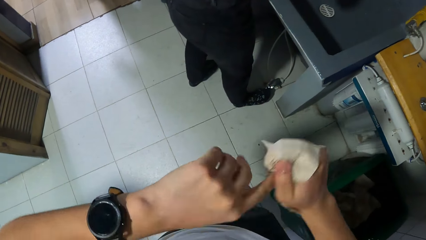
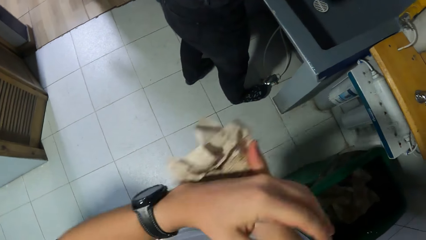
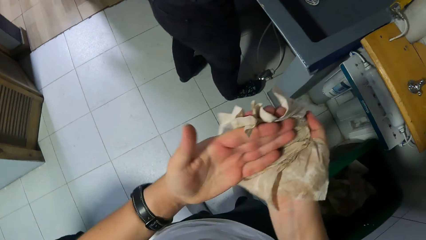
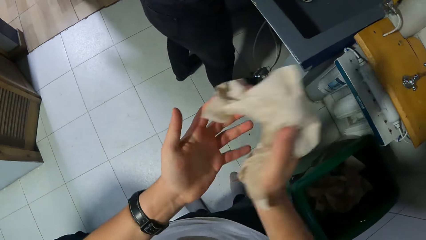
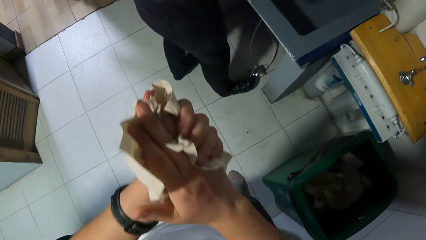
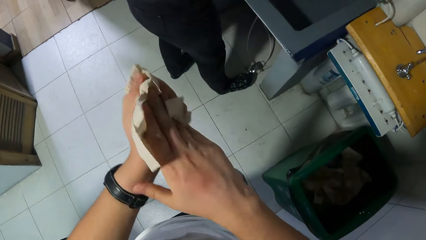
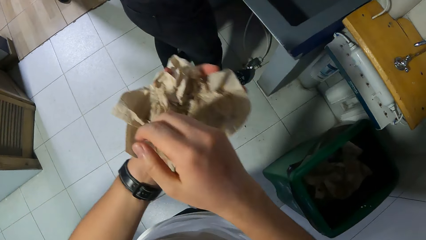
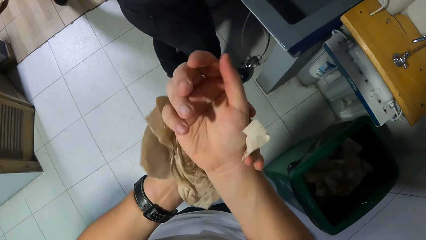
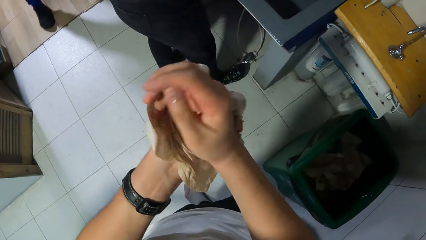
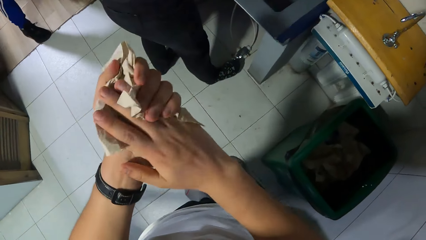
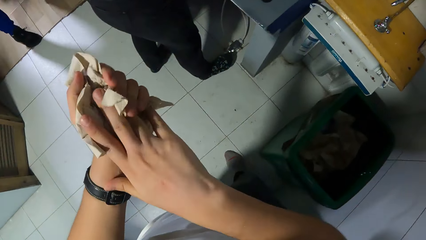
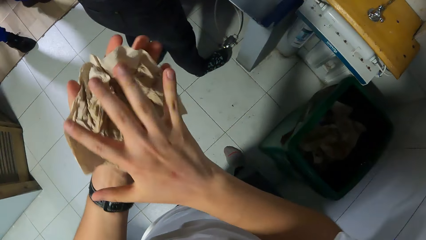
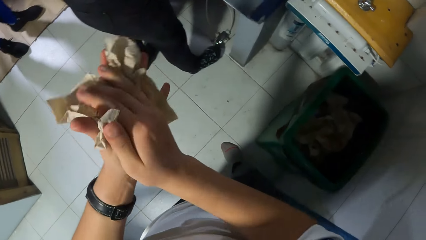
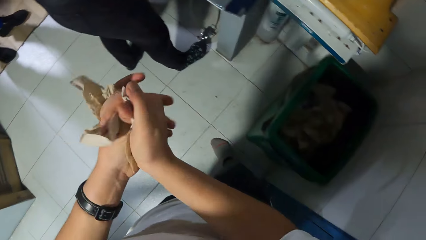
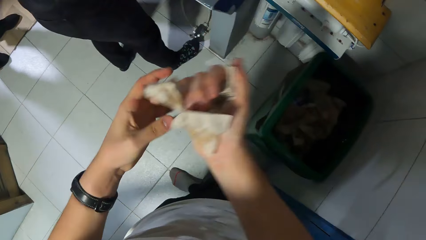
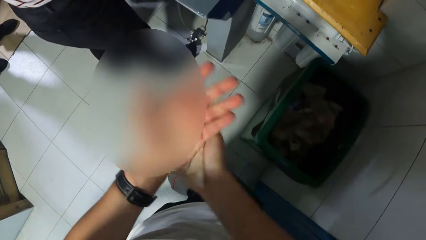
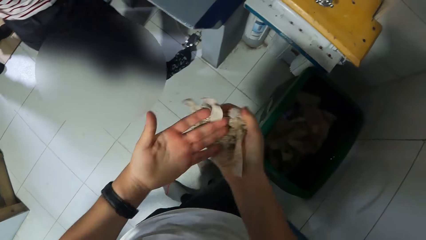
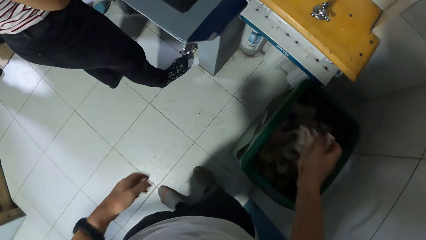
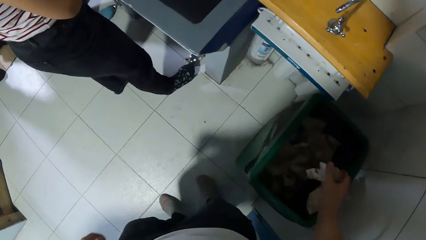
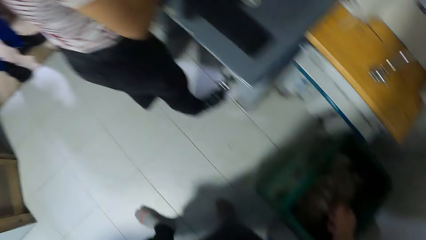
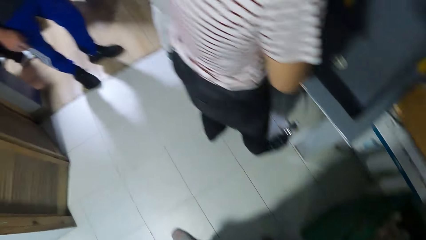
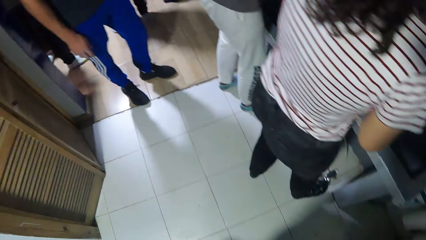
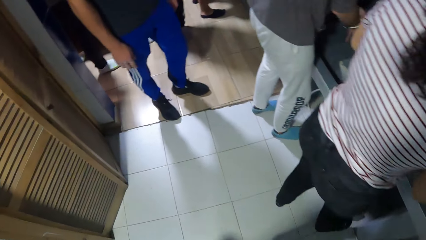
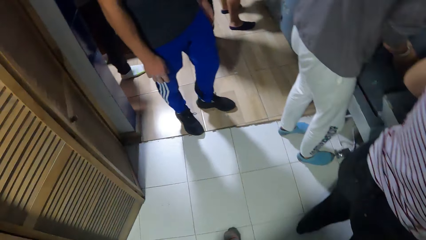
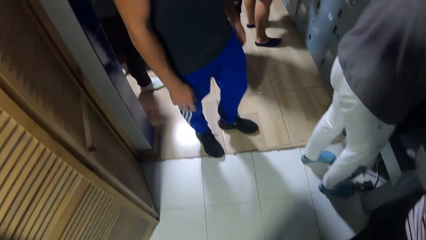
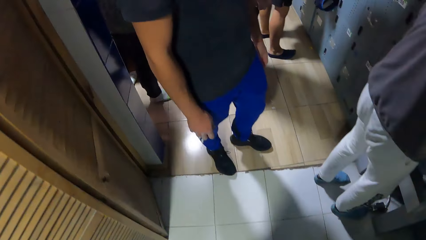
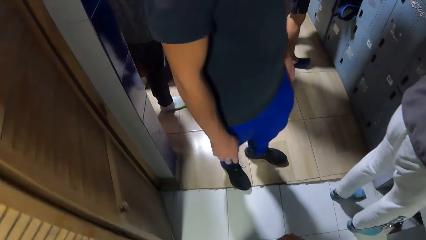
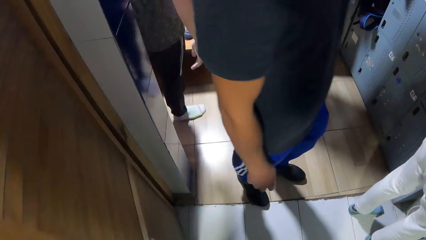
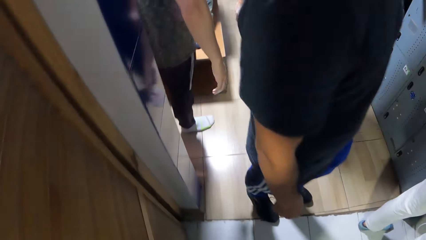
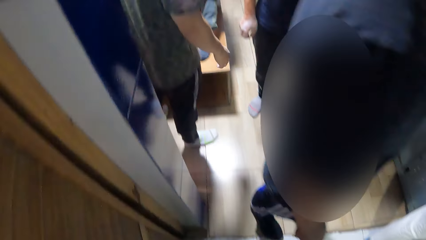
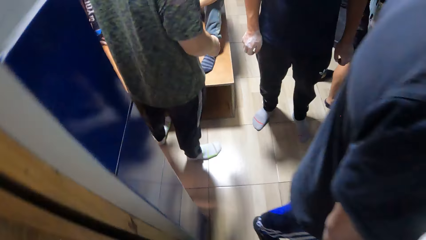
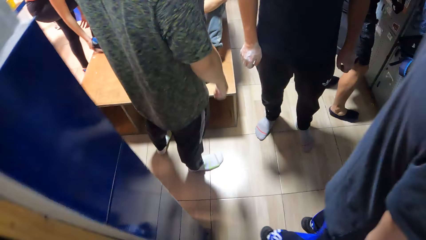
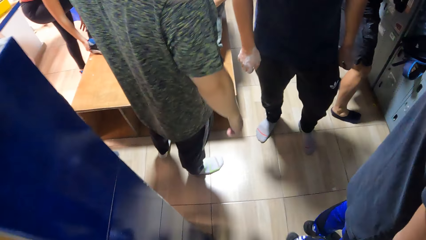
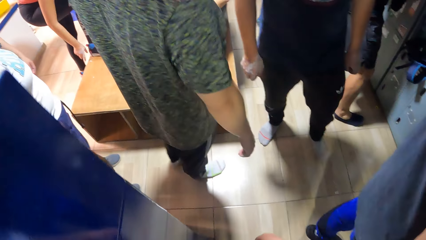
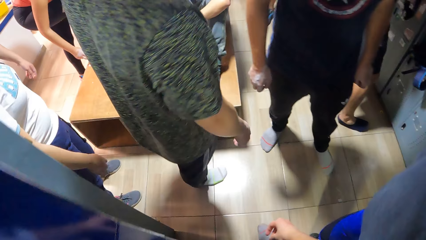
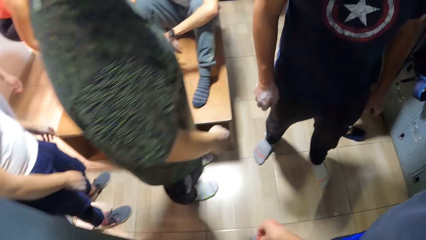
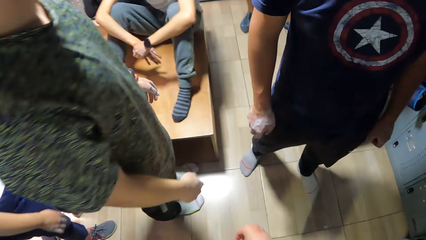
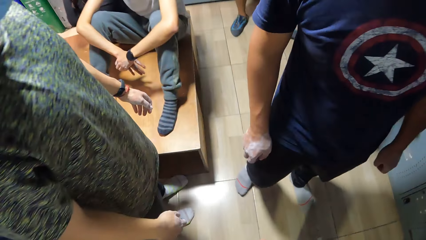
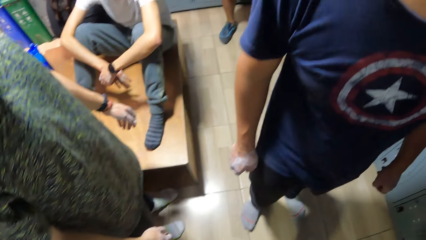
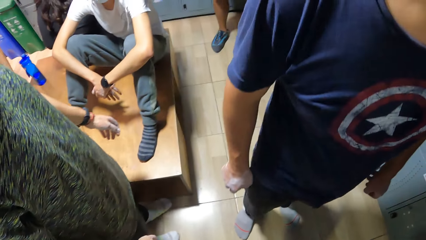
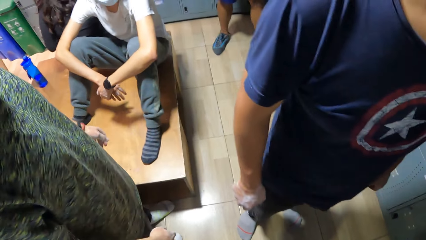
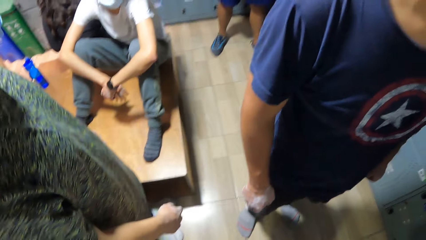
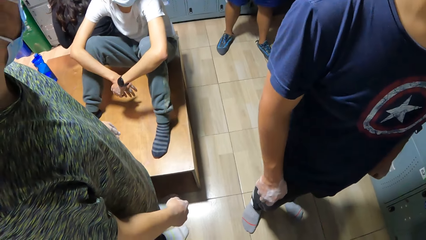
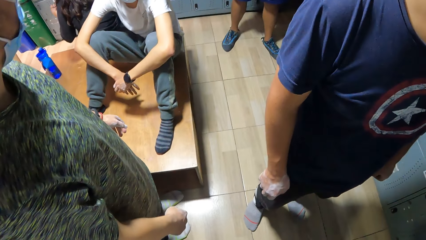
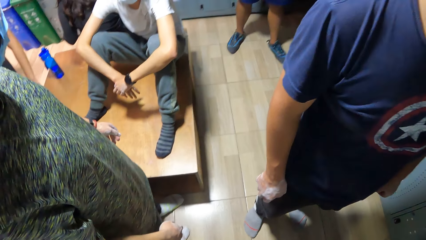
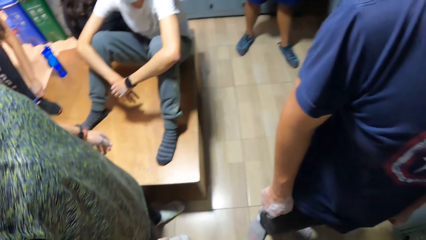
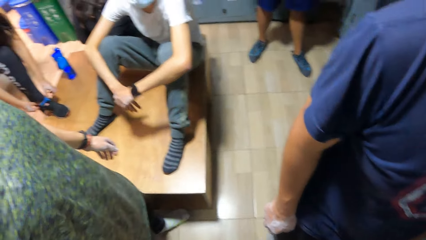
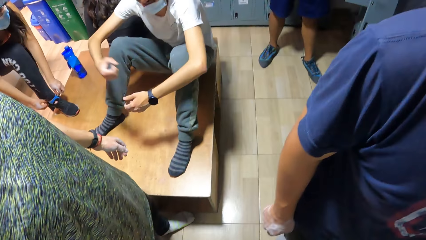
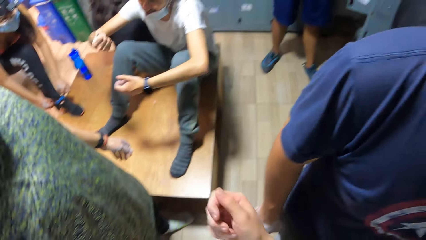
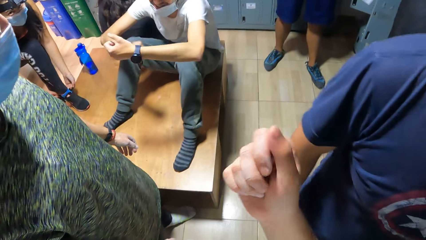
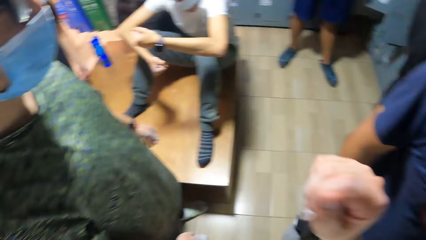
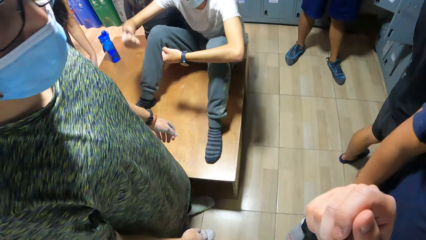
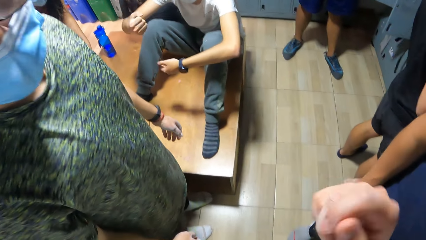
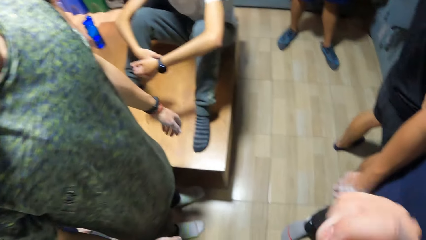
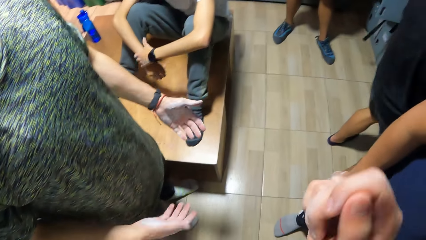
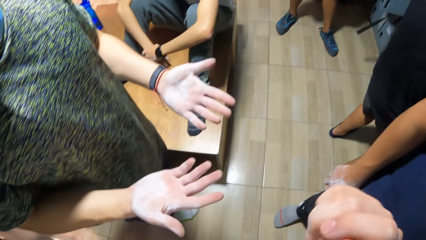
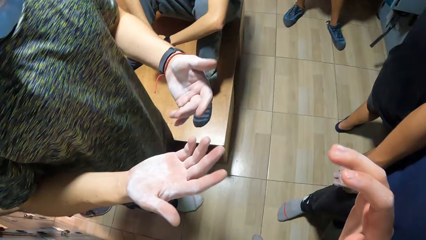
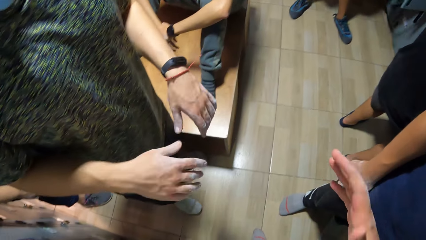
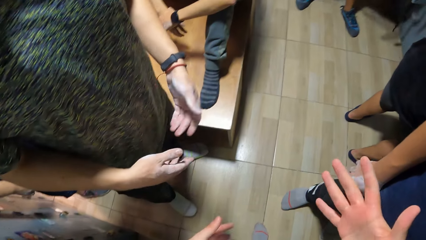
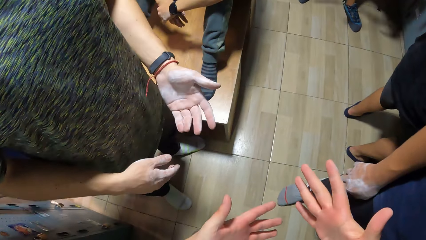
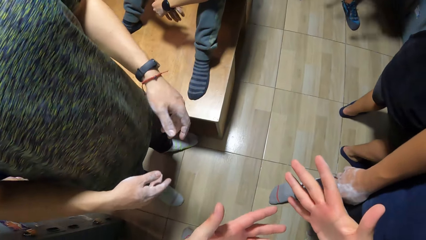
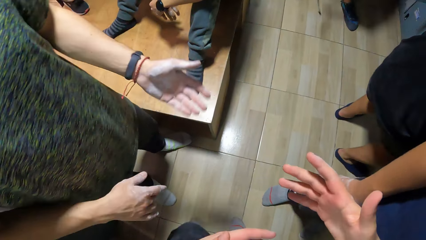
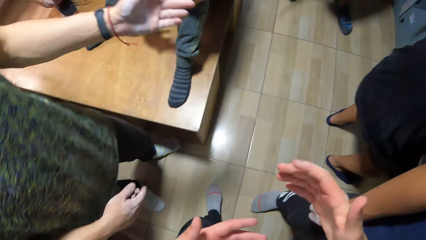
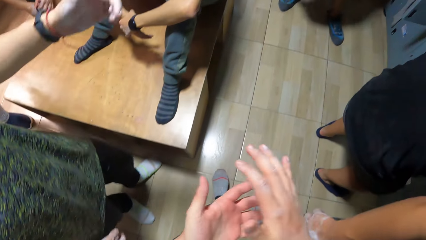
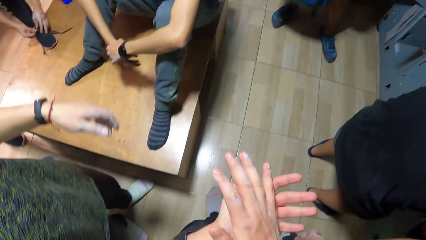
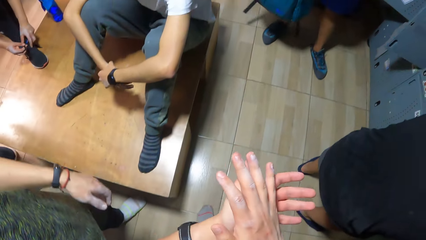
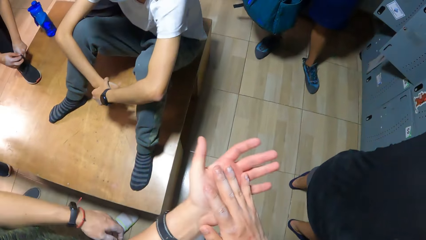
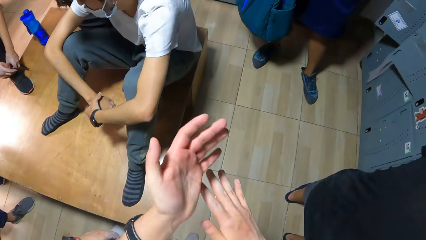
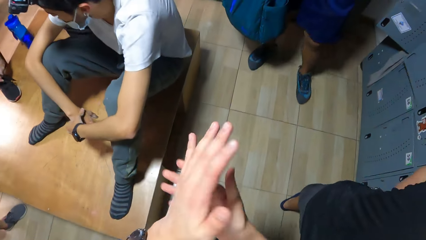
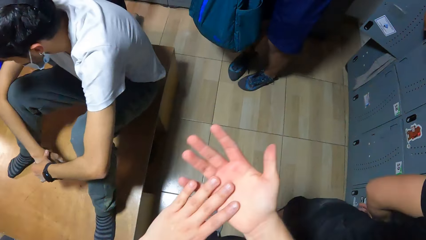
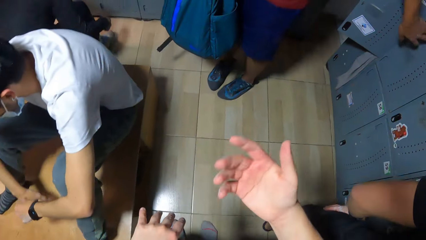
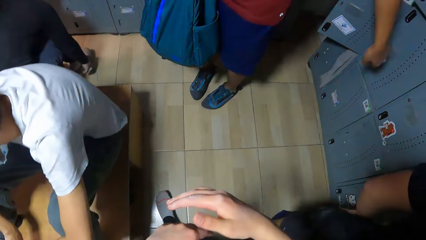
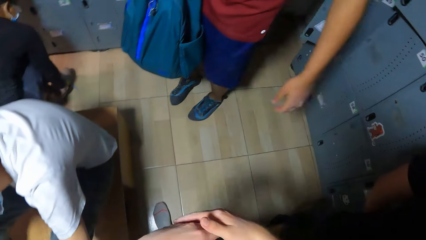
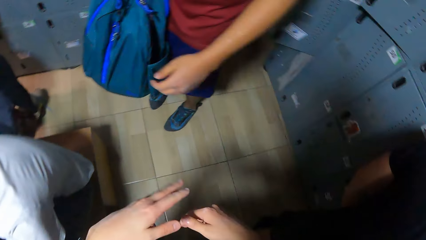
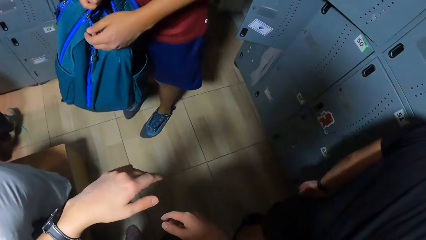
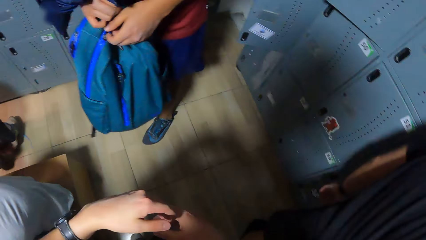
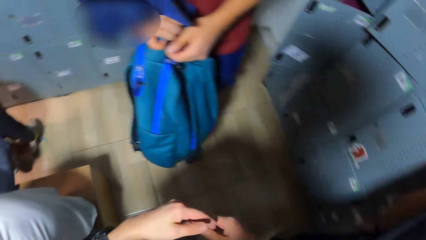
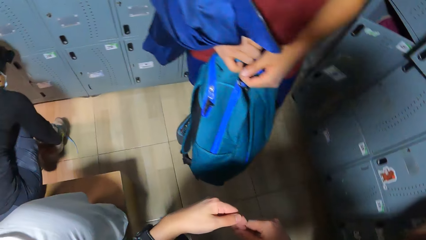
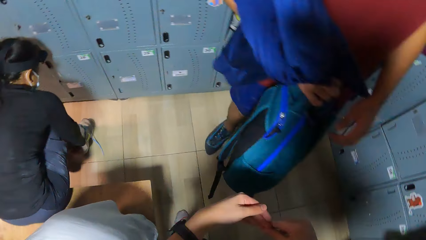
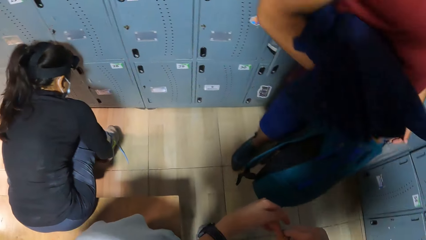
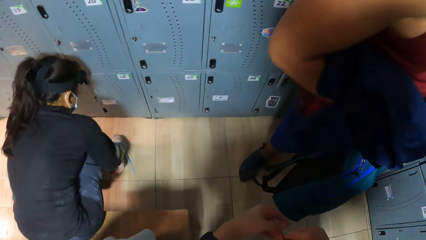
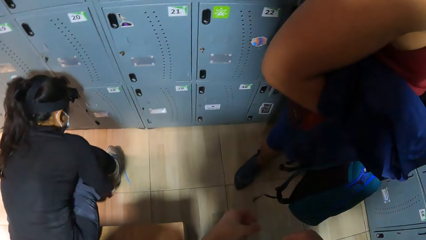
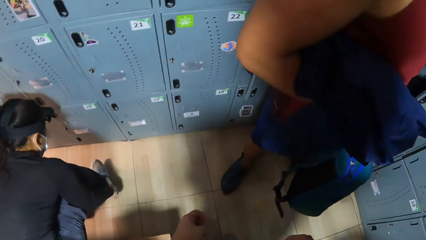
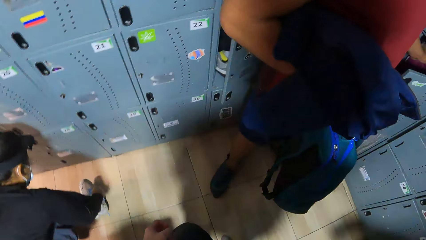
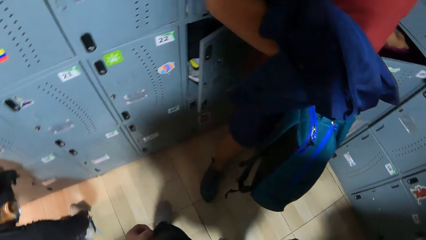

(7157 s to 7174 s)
The camera wearer dumps the tissue in his right hand in the bin. He walks out of the bathroom. He stops along the room. The man closes a locker door with his left hand. A woman wears a shoe on her right leg. The camera wearer walks around the room. The man passes a bag from his left hand to his right hand.
